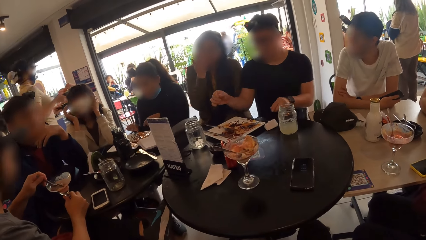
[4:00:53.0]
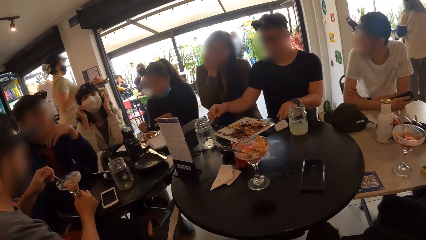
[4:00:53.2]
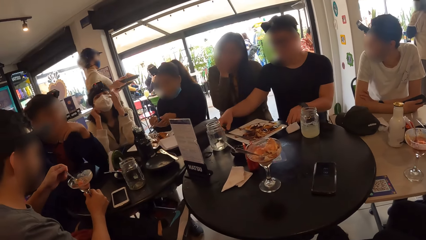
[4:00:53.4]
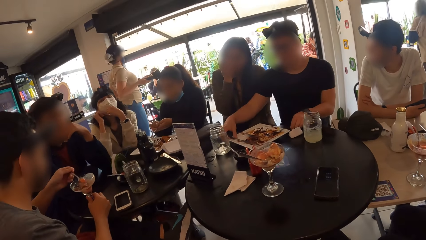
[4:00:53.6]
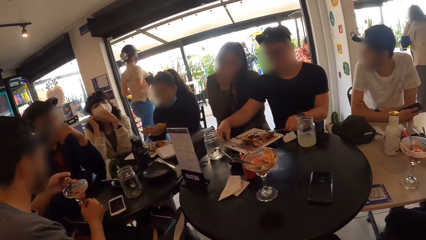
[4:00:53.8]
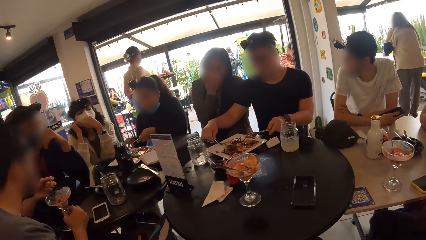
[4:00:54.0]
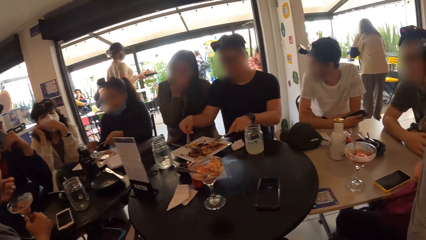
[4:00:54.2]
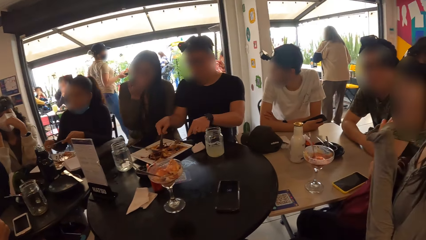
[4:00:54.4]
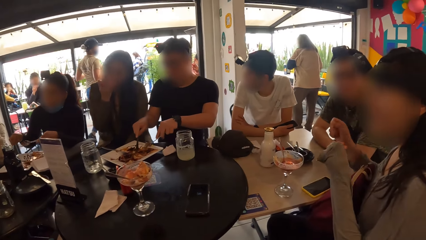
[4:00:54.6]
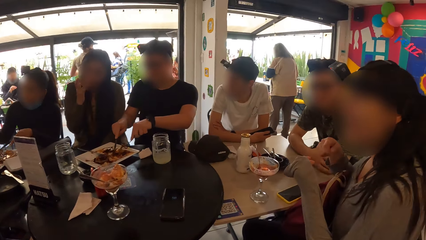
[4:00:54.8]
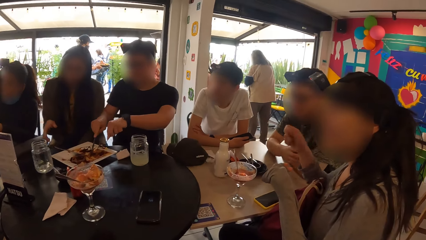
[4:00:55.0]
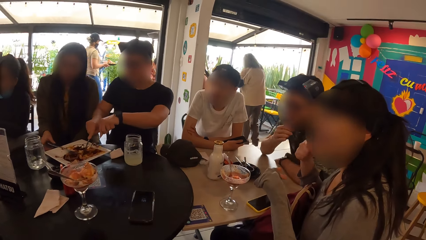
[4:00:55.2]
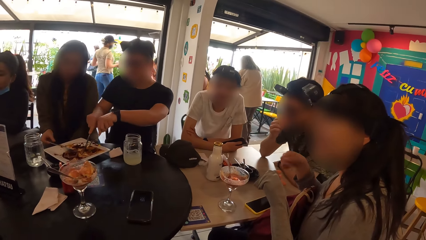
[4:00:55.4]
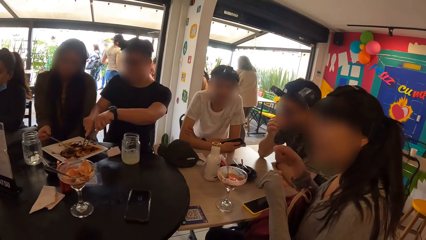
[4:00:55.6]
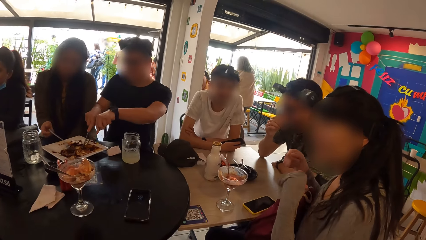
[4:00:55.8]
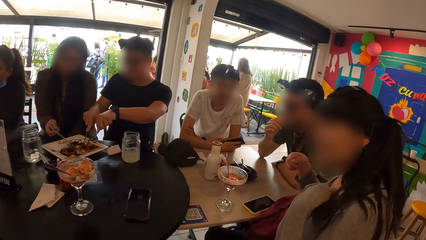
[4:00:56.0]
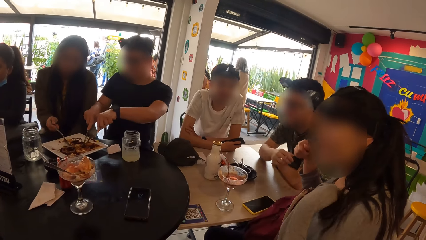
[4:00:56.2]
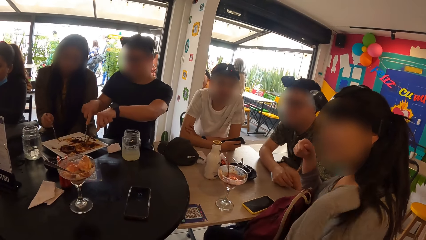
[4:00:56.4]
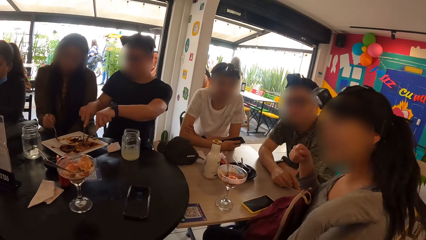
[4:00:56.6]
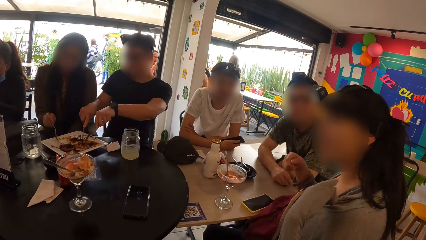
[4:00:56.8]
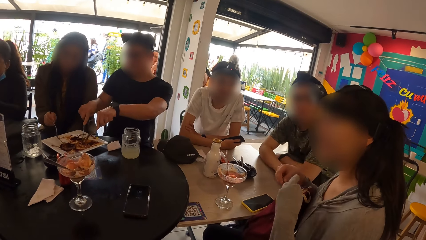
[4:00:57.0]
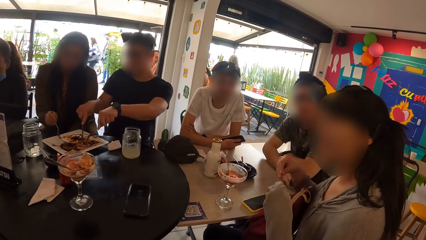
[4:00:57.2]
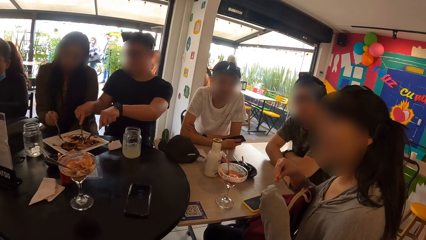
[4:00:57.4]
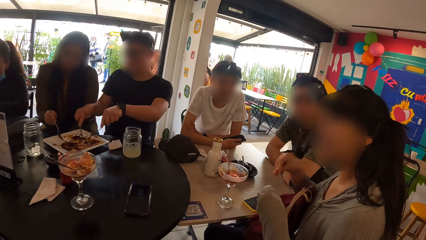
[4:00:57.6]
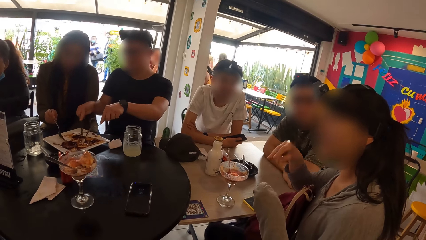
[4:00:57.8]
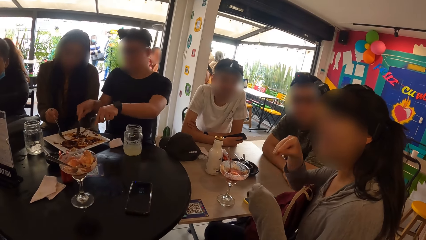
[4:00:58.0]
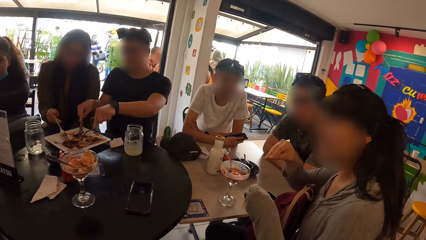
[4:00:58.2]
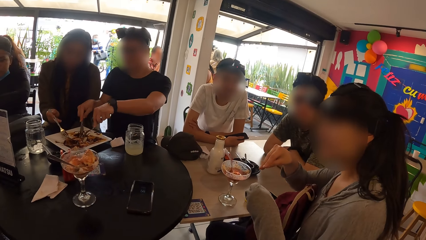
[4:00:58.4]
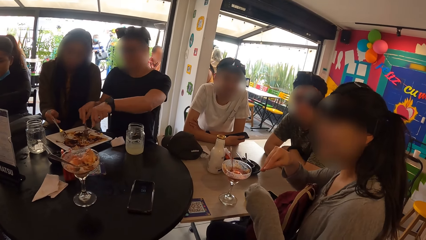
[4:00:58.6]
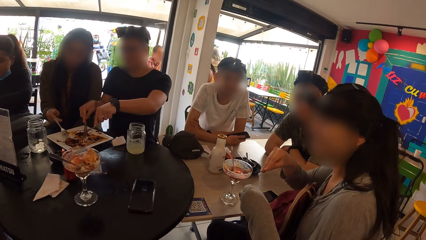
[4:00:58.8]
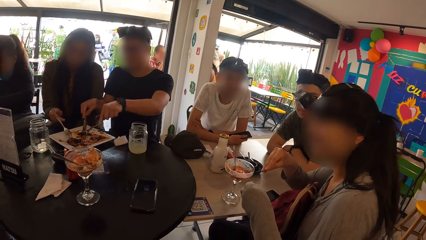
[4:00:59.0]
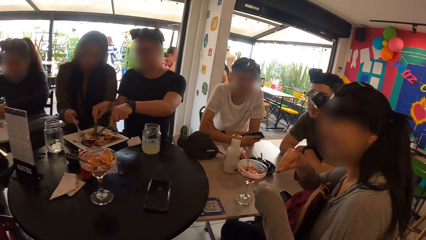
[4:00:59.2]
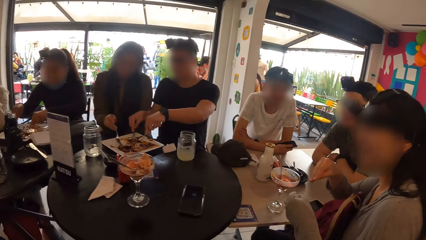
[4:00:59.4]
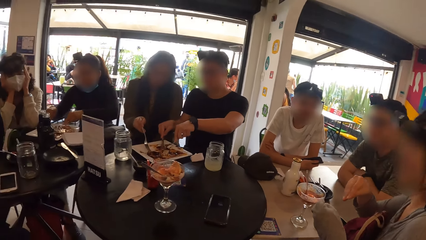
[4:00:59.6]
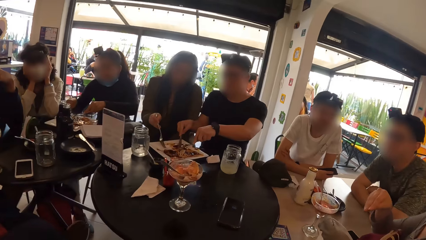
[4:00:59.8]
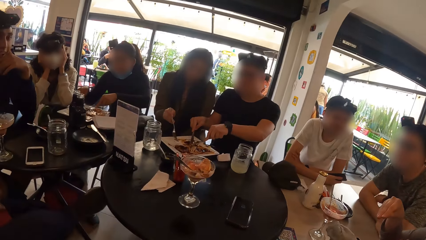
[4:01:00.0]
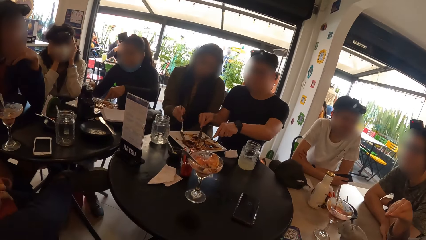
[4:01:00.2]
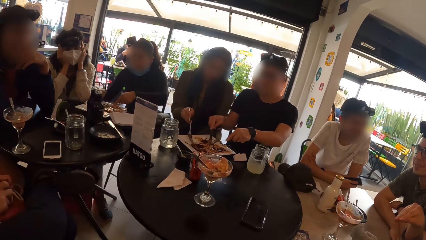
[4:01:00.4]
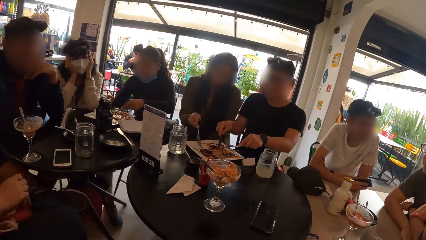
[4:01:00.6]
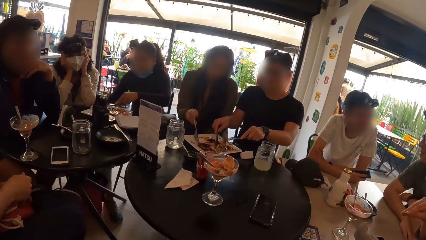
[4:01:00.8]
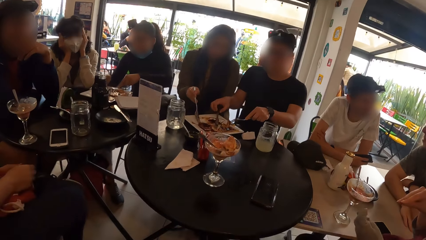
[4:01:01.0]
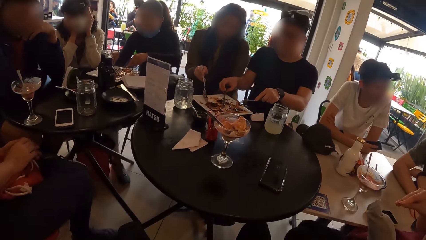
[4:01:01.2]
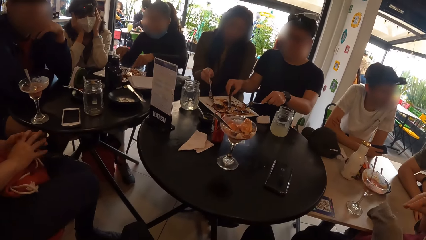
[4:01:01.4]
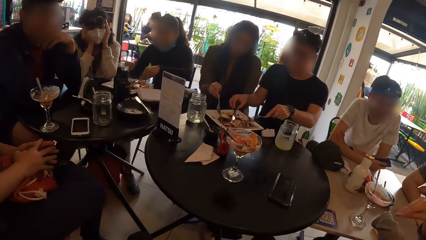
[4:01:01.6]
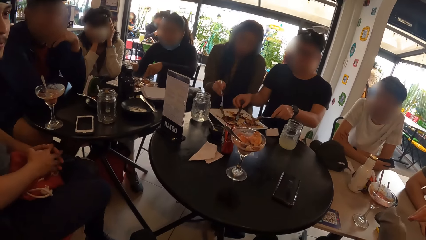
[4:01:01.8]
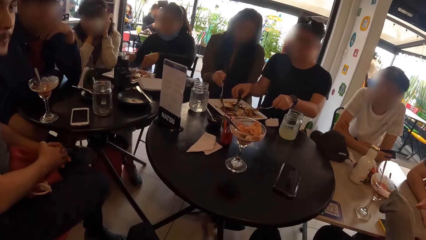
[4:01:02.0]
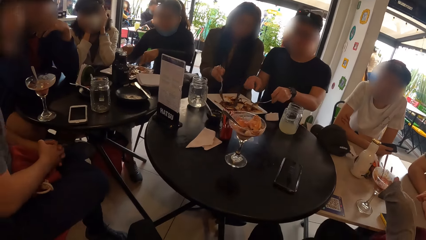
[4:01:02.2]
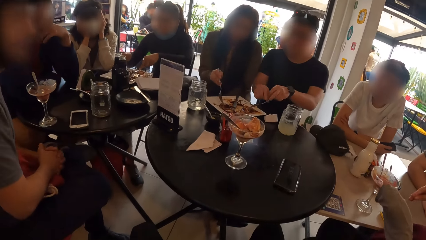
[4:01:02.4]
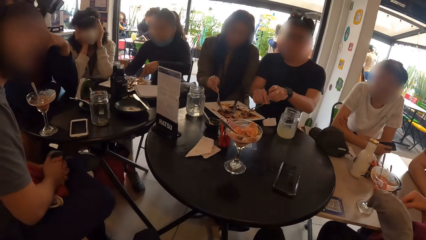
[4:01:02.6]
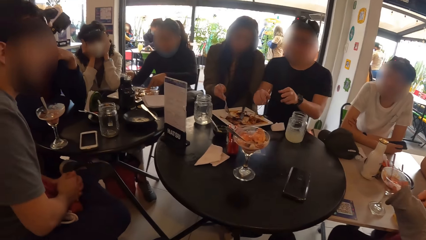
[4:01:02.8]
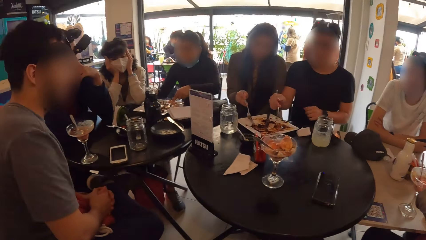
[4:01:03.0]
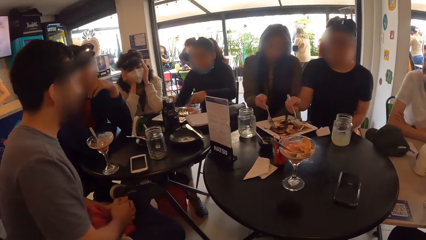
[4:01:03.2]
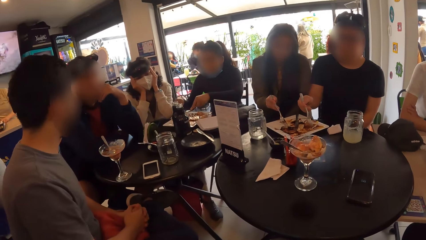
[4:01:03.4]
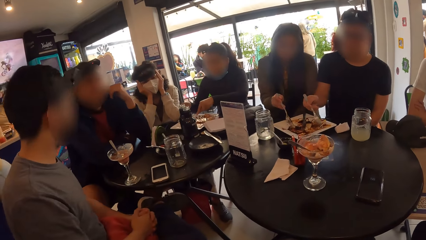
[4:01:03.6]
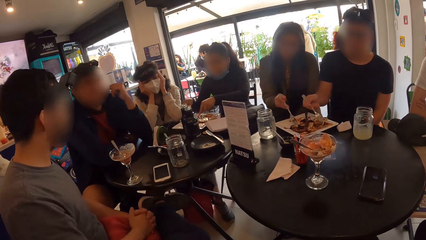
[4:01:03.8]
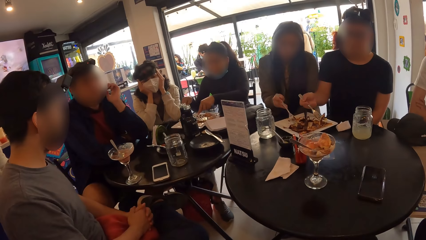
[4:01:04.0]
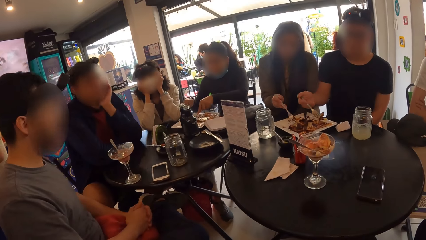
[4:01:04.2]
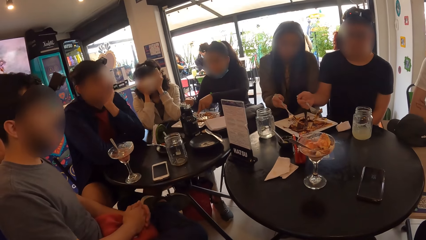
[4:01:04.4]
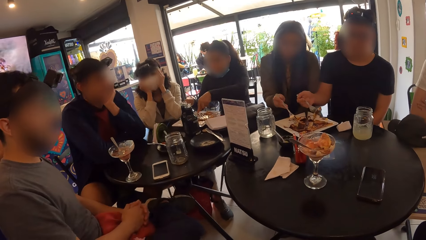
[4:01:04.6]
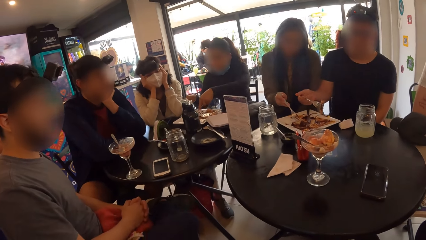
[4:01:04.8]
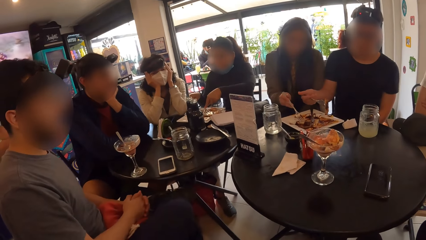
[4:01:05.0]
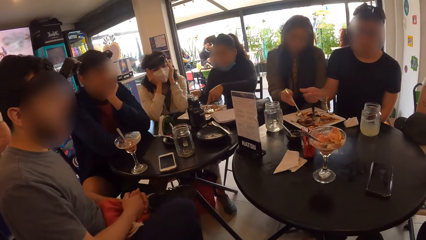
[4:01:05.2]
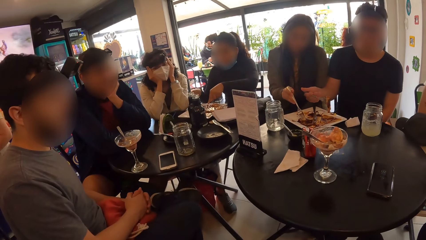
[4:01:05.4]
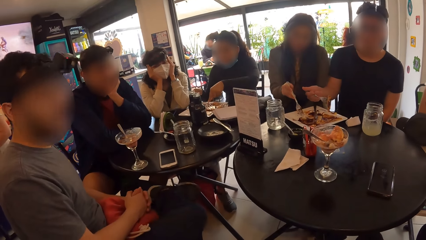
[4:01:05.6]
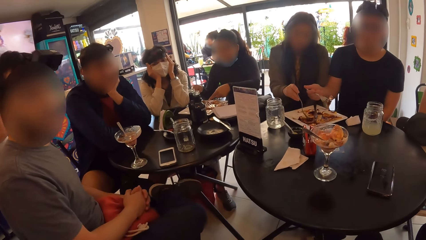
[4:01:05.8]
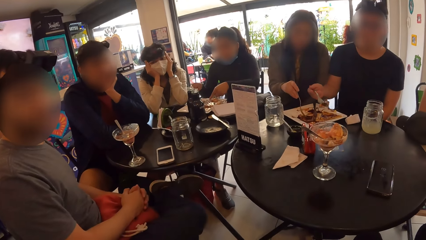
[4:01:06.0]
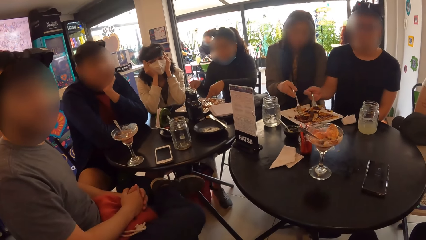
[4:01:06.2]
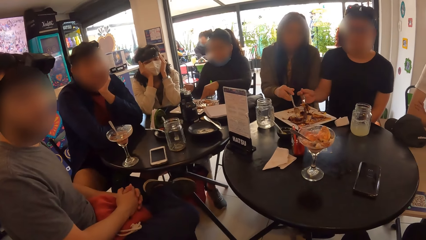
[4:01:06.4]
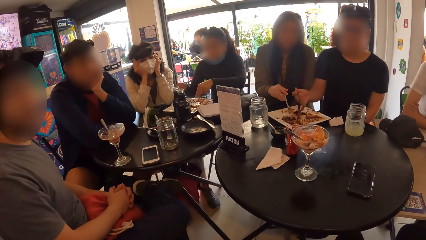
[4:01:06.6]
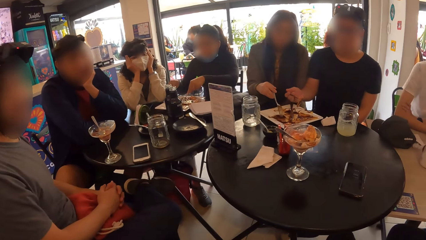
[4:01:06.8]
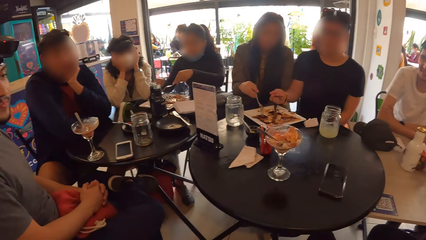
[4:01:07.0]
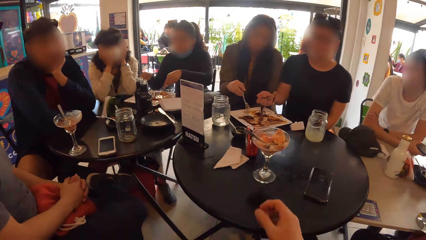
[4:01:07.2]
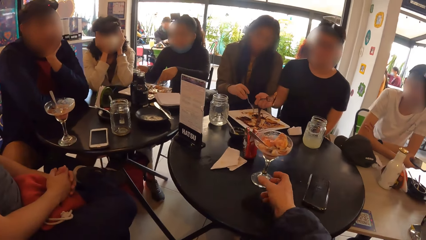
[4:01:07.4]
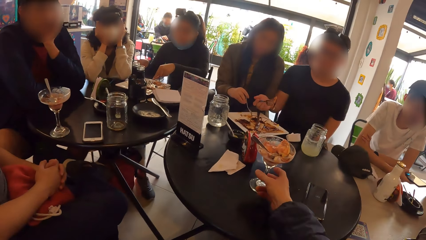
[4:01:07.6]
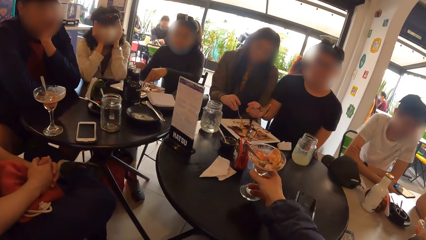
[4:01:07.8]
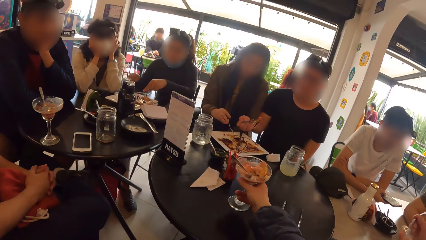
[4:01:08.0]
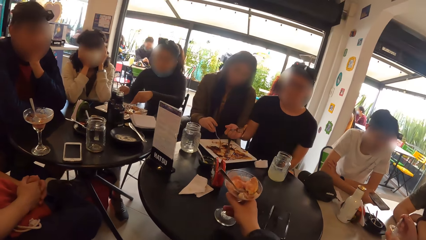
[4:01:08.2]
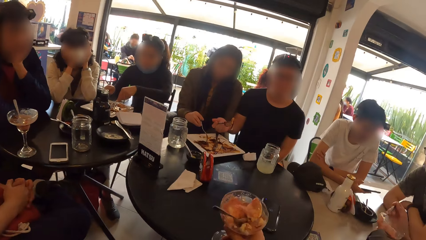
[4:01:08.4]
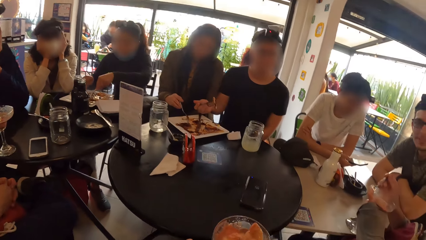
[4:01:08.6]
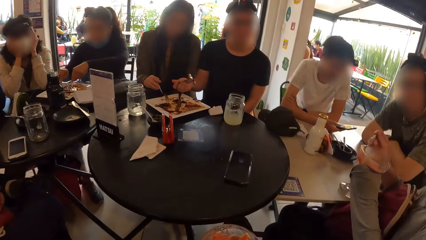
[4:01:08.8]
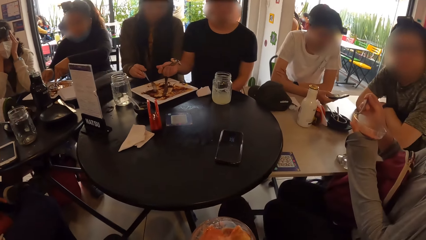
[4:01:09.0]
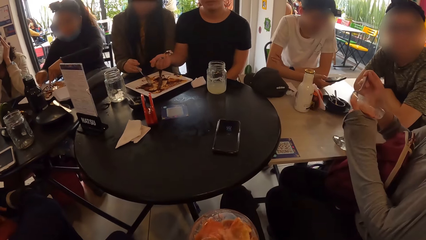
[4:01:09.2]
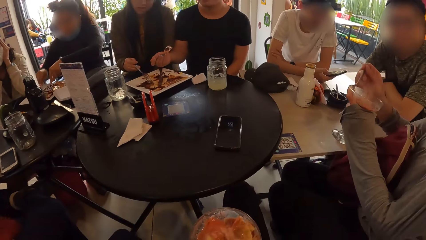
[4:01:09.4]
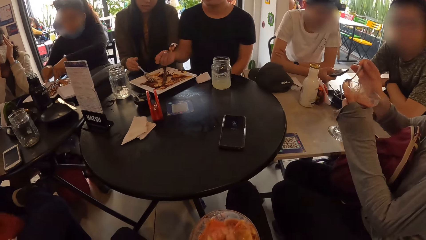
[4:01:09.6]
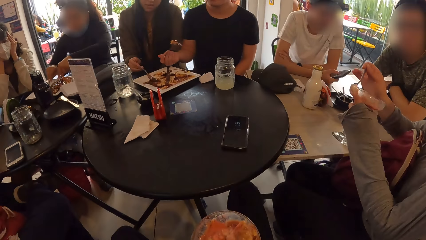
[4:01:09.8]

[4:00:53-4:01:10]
A man eats shrimp cocktail from the cup on the table with the spoon in his left hand. Another man picks the fork from the plate on the table with his left hand and picks the knife from the plate on the table with his right hand. A woman picks the fork on the plate on the table with her right hand. The other man cuts taco on the plate with the knife in his right hand. The camera wearer picks the cup from the table with his right hand. A boy operates the phone with his right hand.
